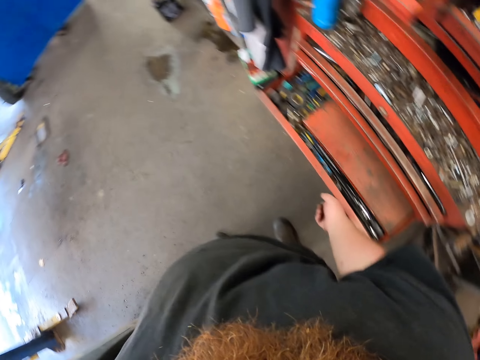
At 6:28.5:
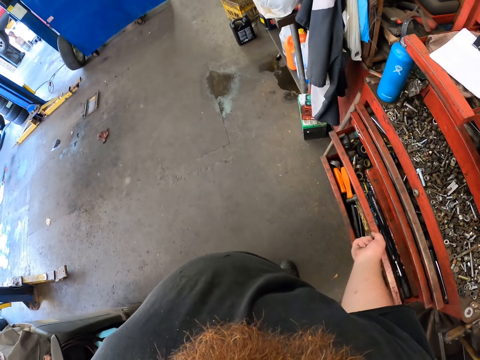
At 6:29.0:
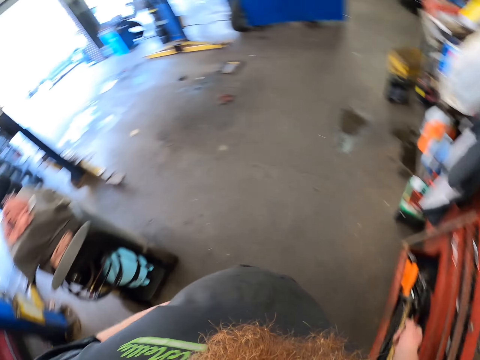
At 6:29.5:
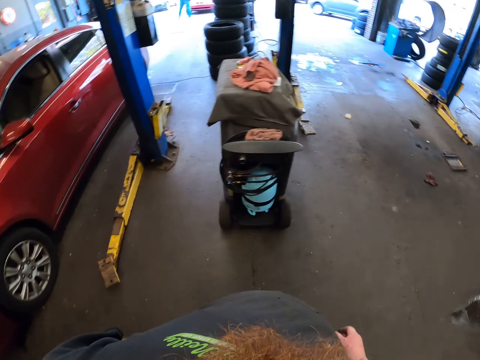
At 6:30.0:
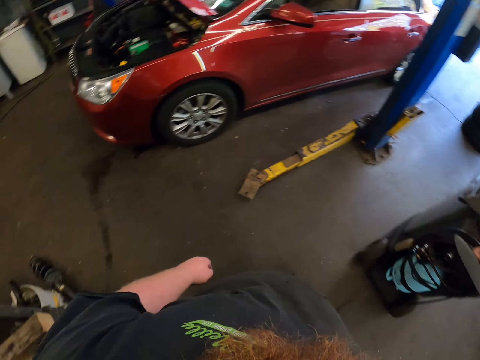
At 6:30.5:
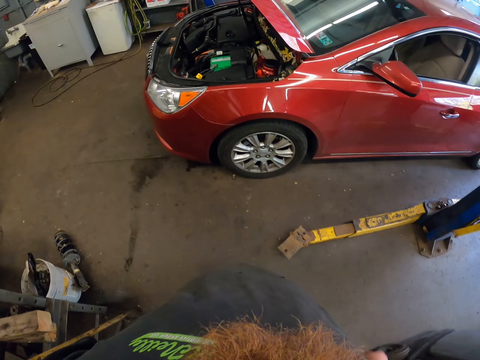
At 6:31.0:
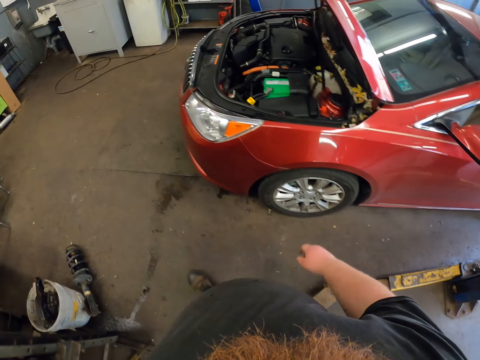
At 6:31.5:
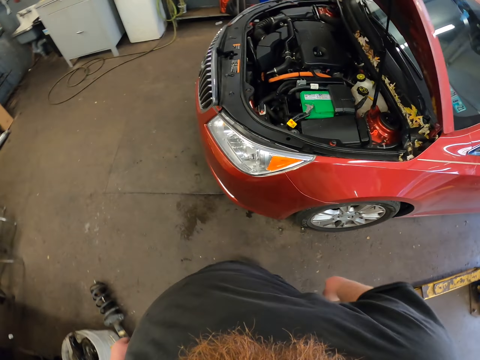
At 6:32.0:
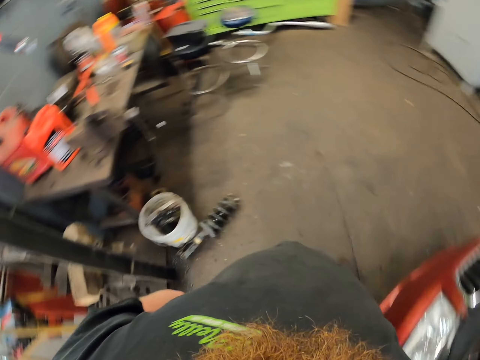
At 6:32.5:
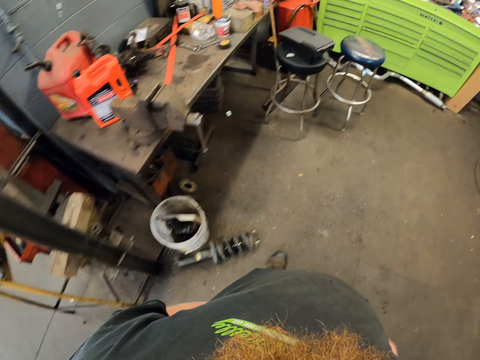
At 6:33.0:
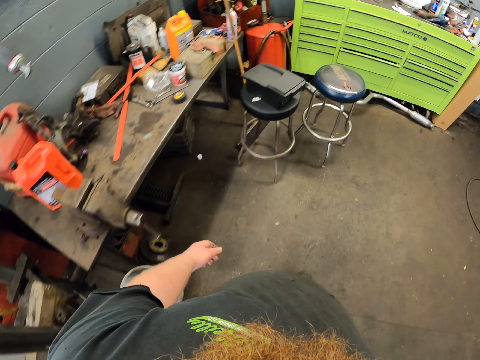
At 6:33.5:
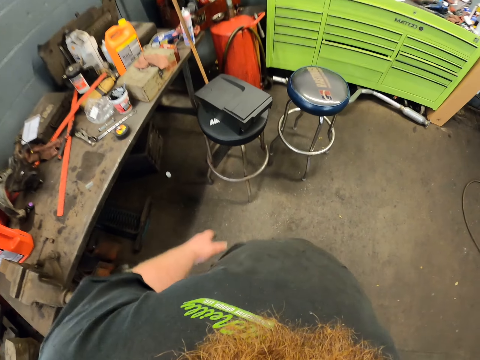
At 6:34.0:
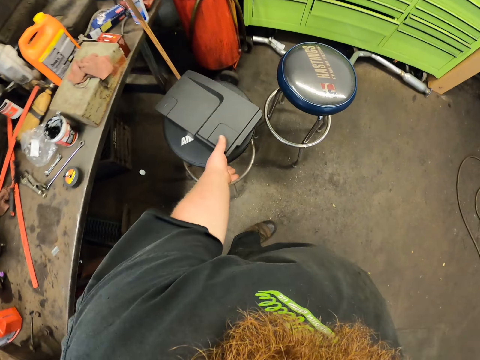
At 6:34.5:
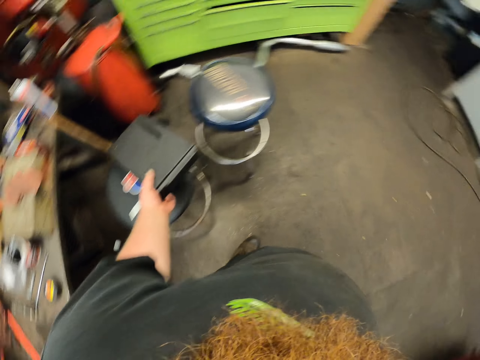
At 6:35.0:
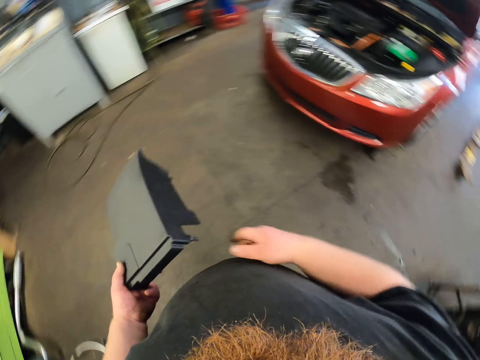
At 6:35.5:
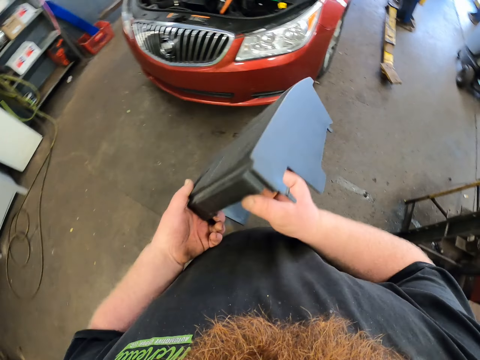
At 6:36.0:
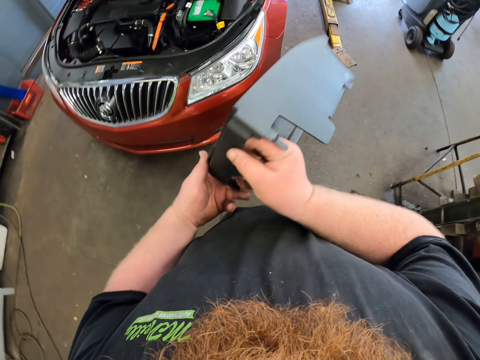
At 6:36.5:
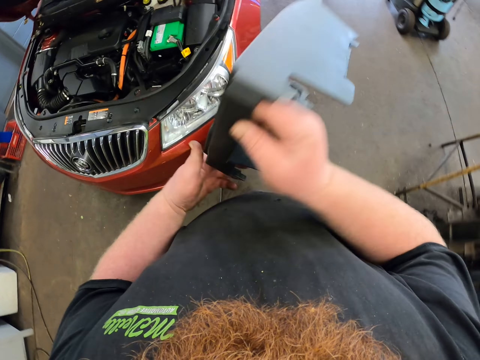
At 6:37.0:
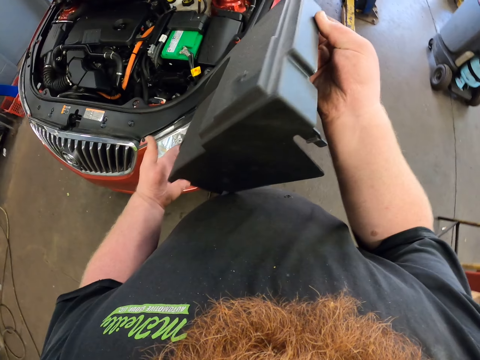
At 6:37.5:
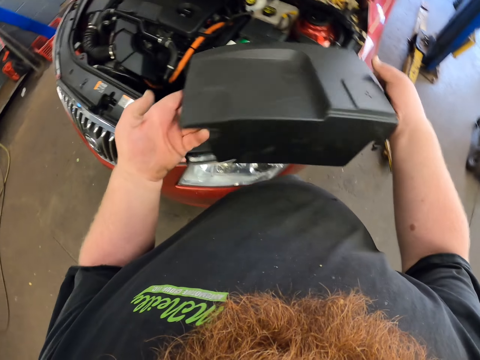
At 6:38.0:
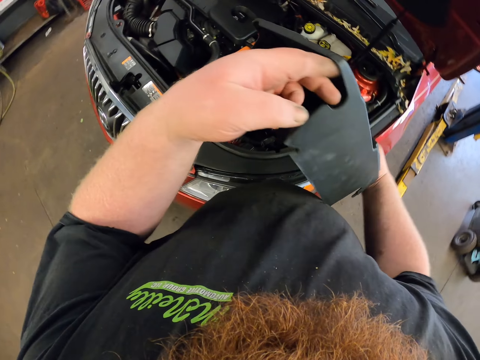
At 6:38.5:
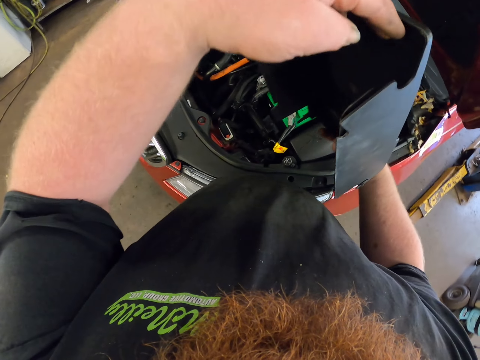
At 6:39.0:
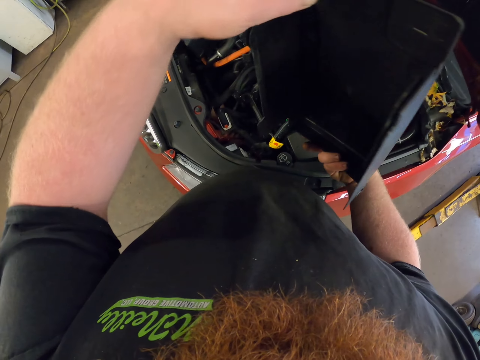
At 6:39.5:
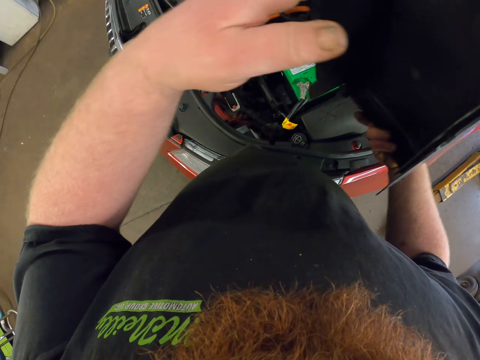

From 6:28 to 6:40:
The camera wearer moves a metal. They close the tool drawer. They turn around. They walk in the garage. They pick up a car battery on a chair. They turn around. They walk in the garage. They look at the car battery cover.

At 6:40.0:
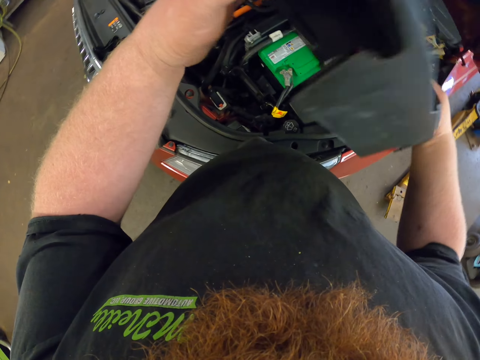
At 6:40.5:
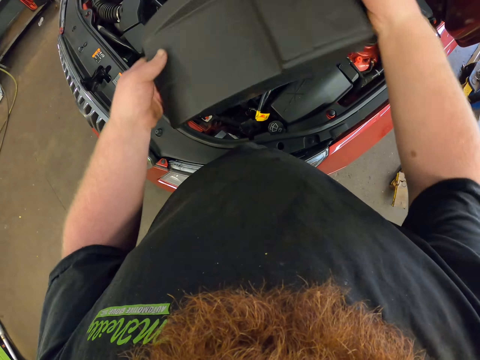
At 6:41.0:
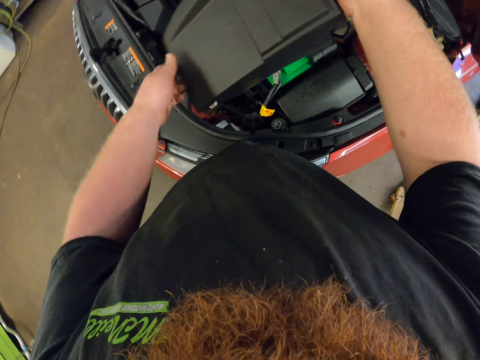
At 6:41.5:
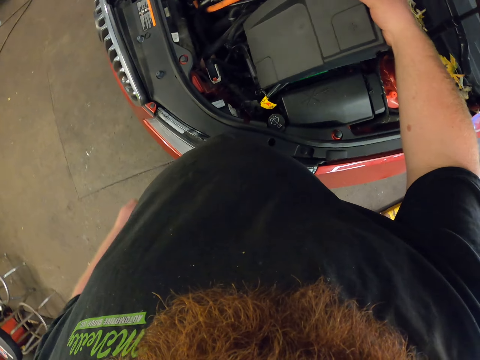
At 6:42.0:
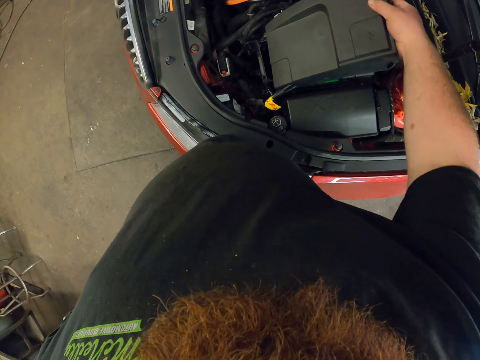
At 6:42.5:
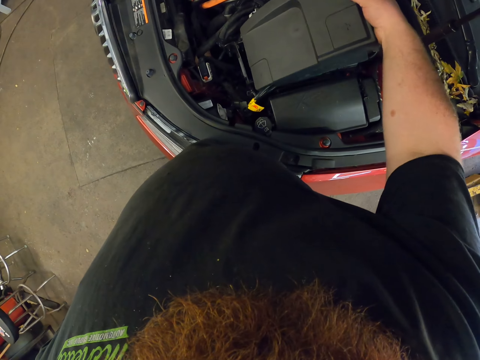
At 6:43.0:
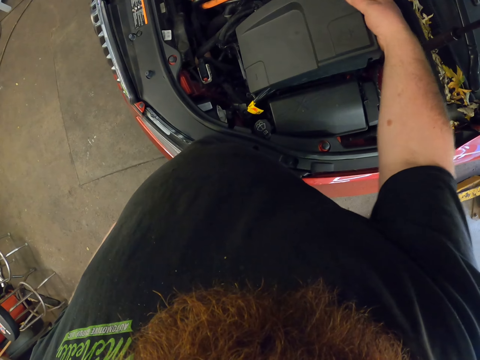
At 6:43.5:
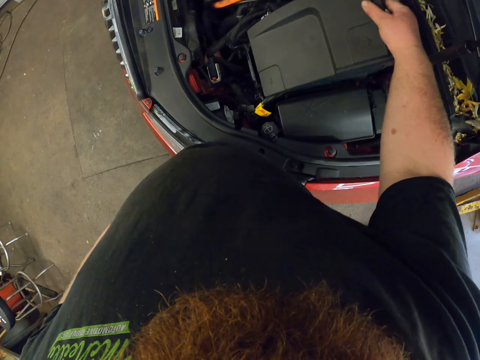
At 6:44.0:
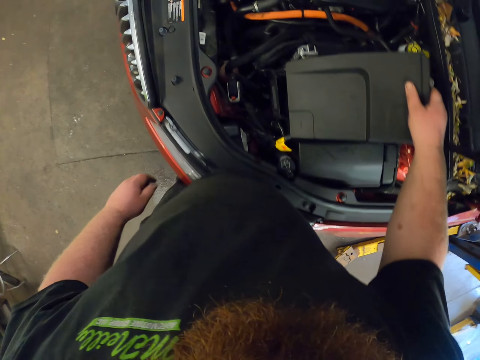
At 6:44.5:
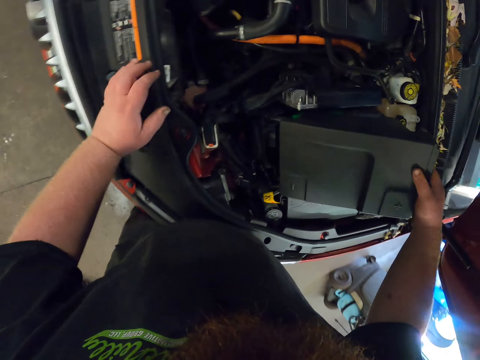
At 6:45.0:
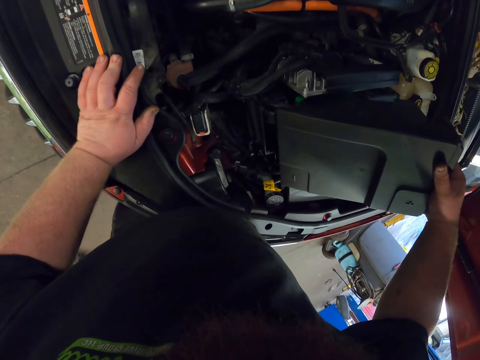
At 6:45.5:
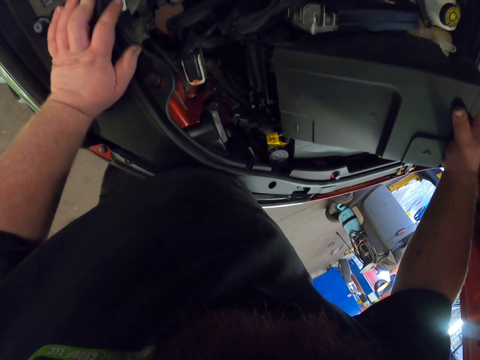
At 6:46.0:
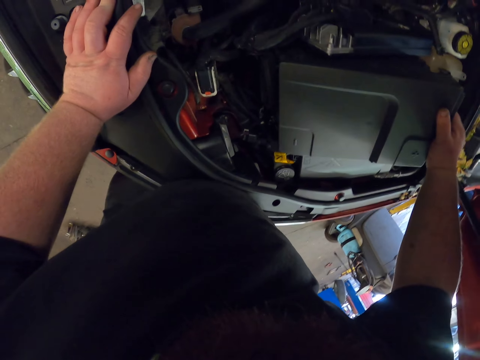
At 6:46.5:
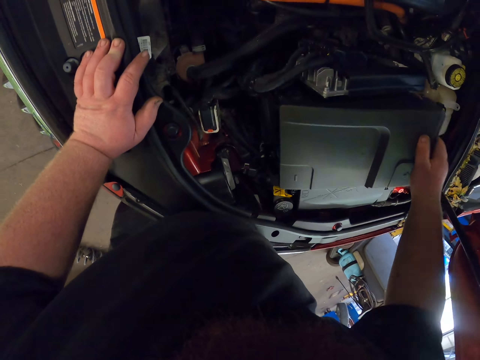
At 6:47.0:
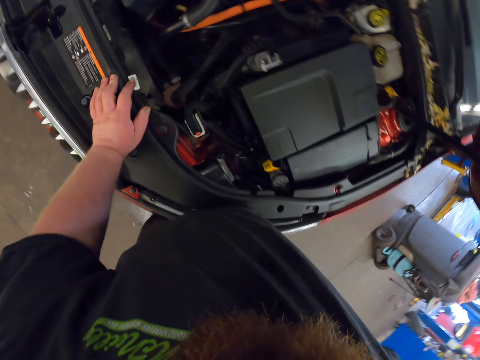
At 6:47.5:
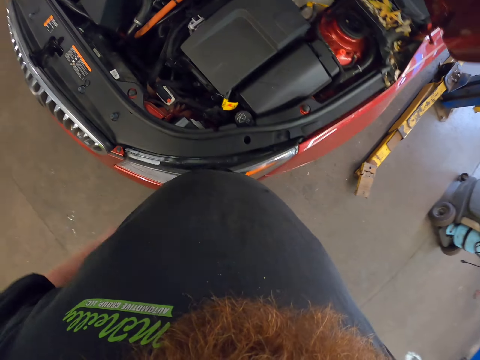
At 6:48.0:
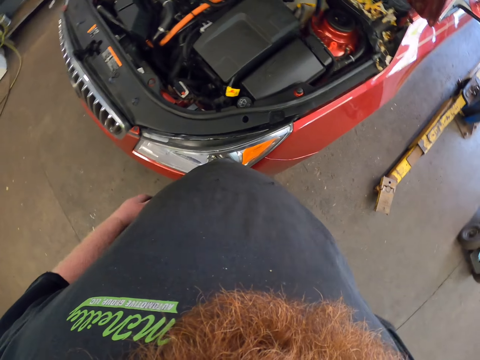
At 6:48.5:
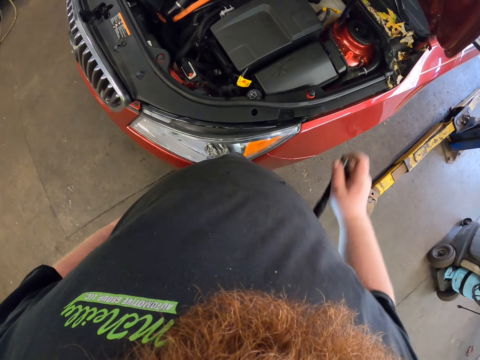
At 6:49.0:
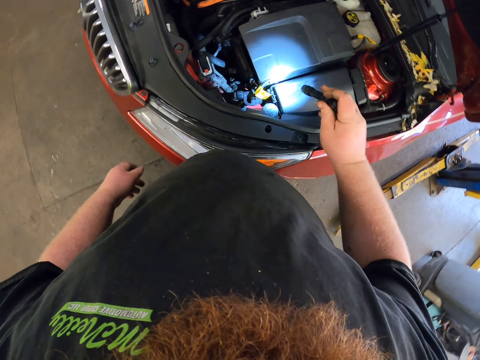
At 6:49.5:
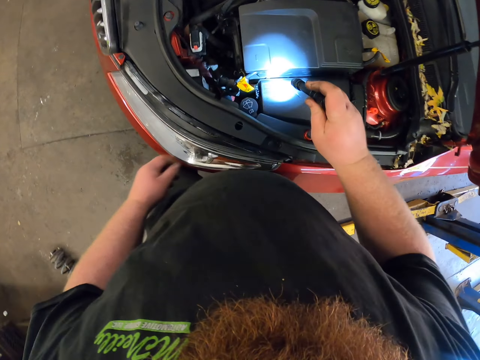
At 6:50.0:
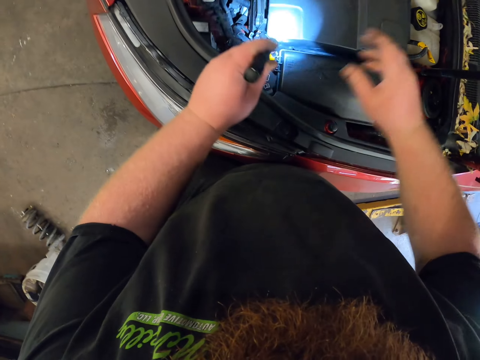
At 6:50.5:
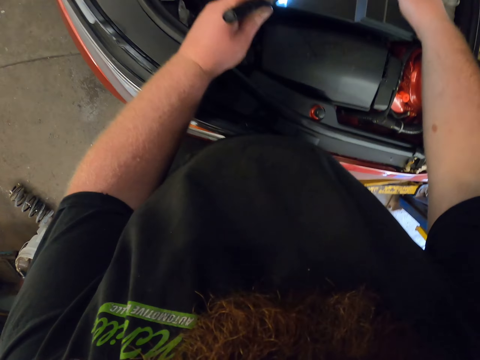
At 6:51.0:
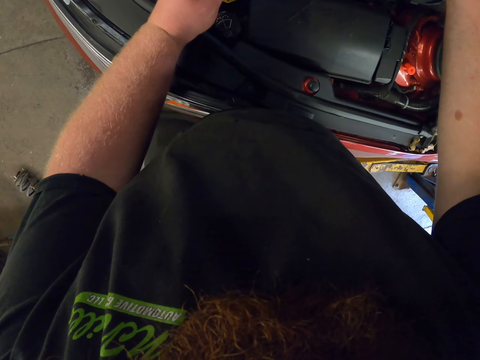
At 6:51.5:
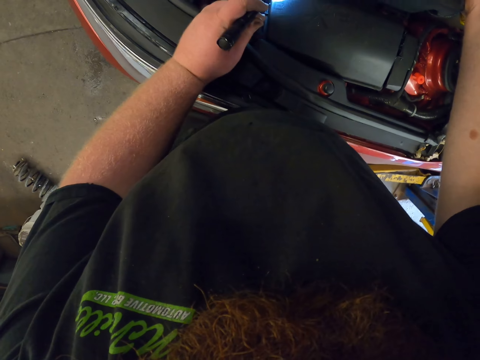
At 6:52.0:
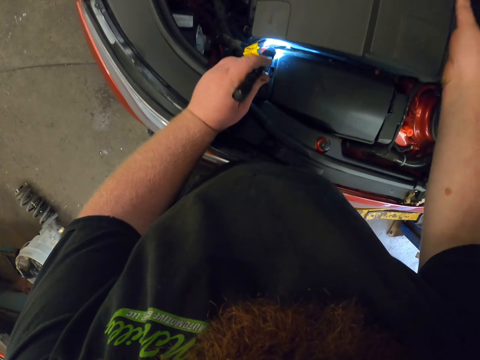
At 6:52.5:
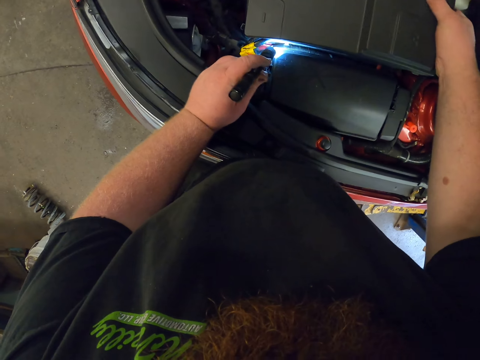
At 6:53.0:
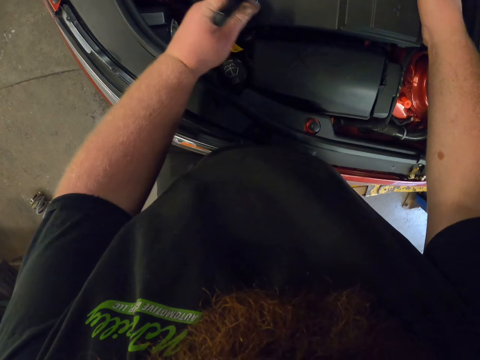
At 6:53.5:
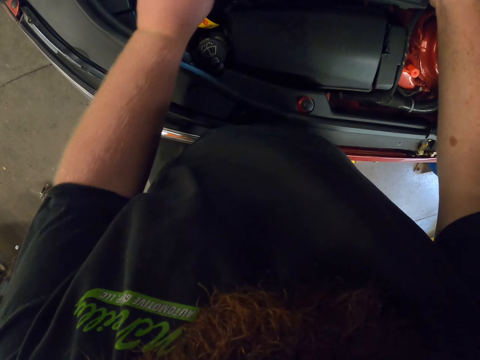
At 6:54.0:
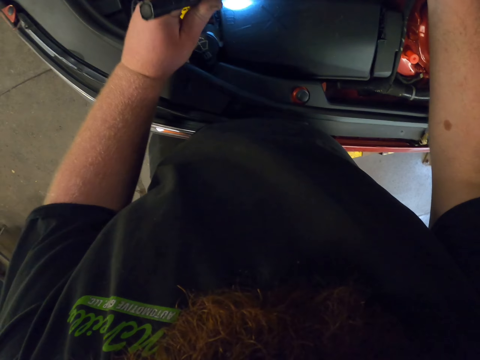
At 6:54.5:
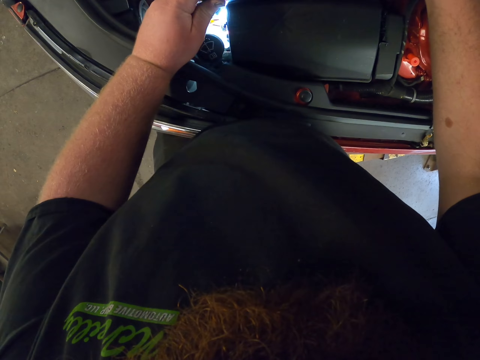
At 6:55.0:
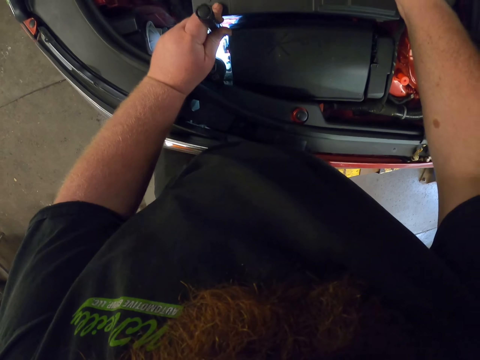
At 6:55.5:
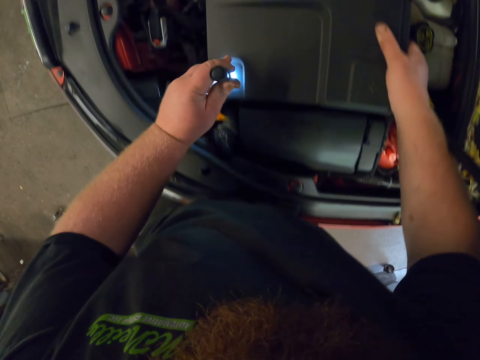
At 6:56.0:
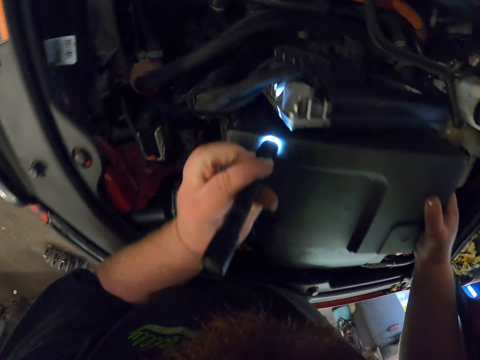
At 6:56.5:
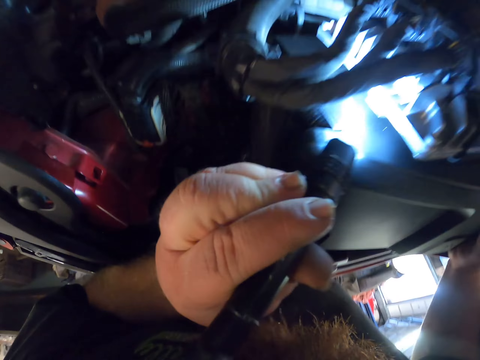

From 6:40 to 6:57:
The camera wearer puts the cover on the car battery. They move around. They fix the cover on the car battery. They move around. They pick up a torch in the back pocket. They illuminate the car engine with the torch. They check the car engine. They fix the cover on the car battery. They move around.
